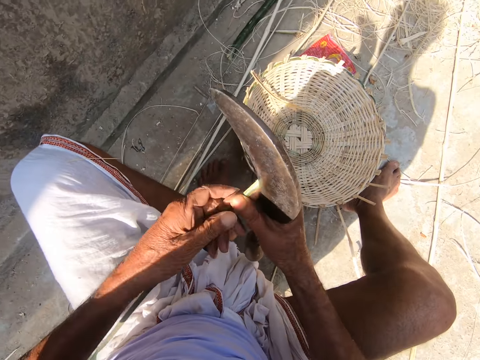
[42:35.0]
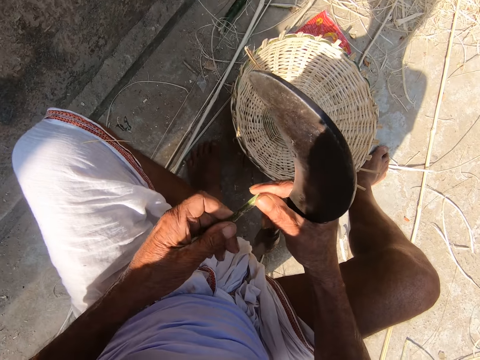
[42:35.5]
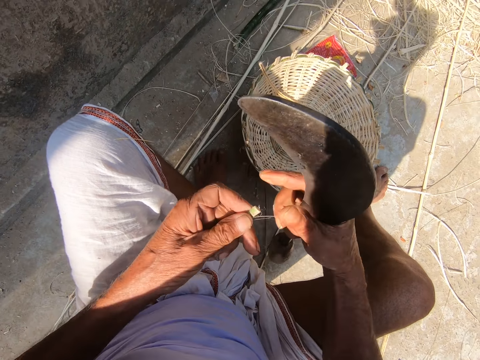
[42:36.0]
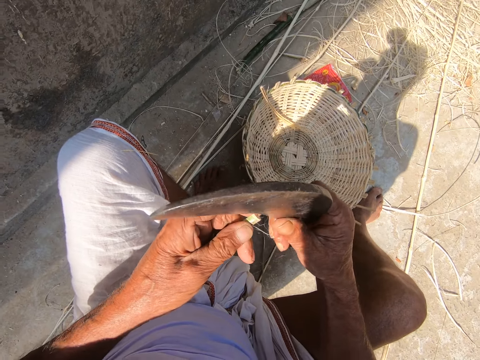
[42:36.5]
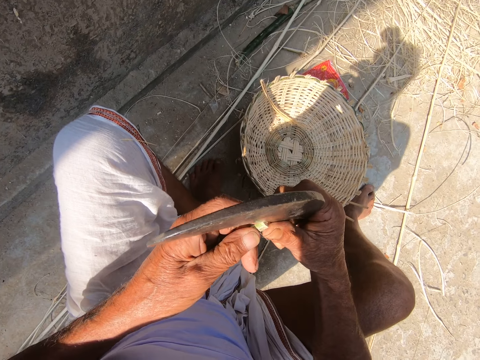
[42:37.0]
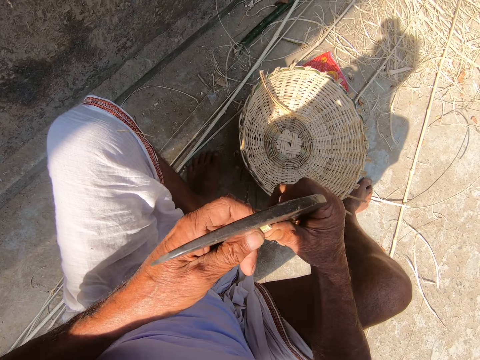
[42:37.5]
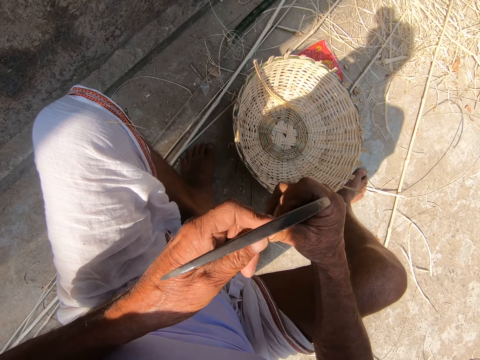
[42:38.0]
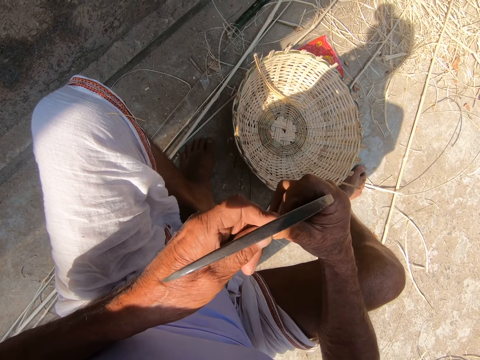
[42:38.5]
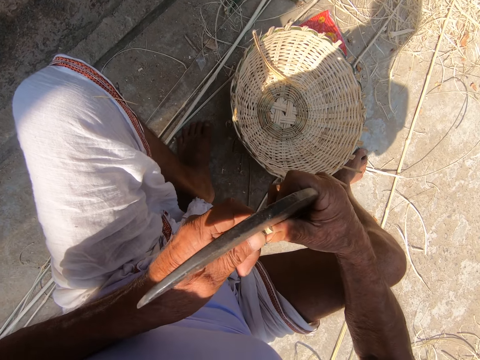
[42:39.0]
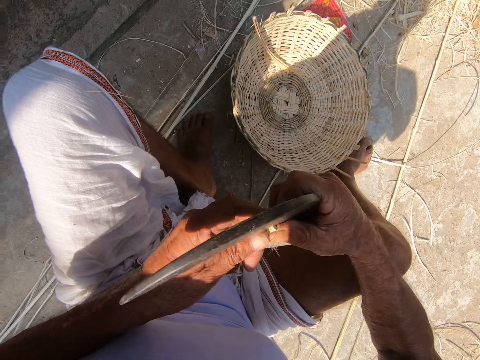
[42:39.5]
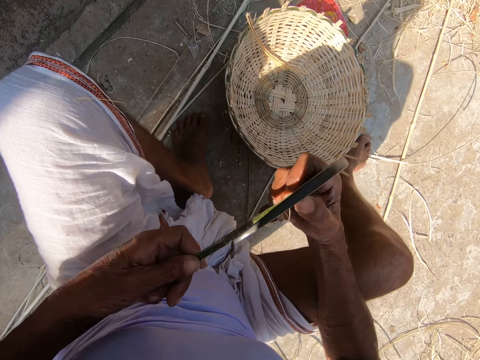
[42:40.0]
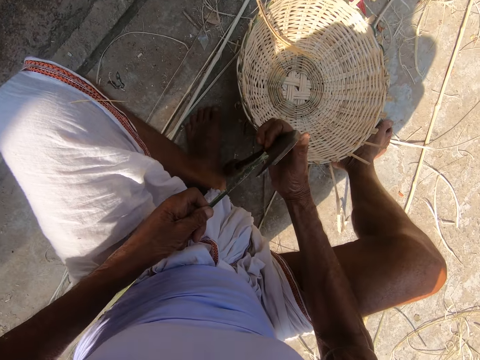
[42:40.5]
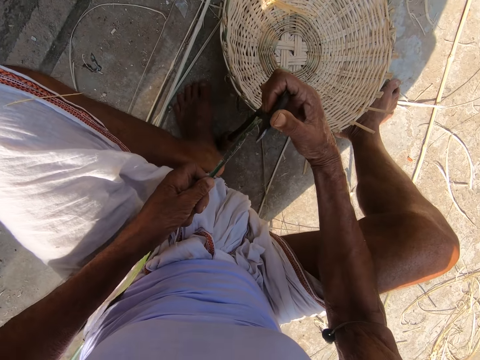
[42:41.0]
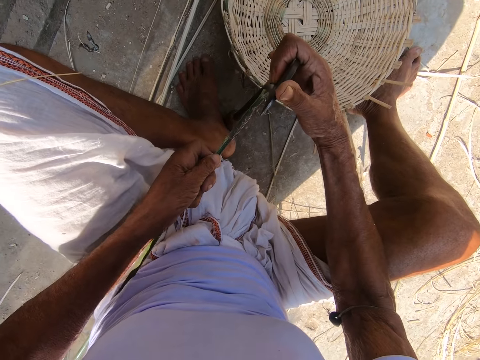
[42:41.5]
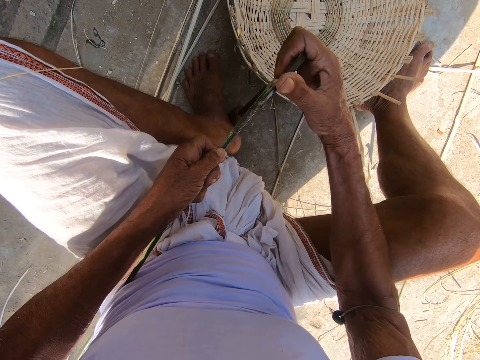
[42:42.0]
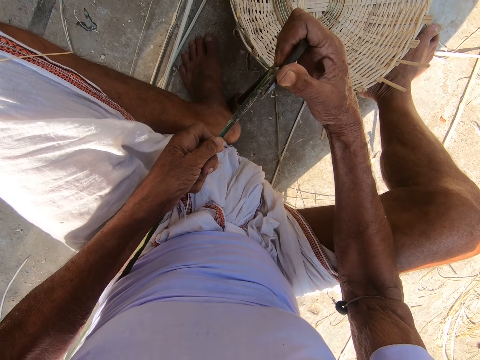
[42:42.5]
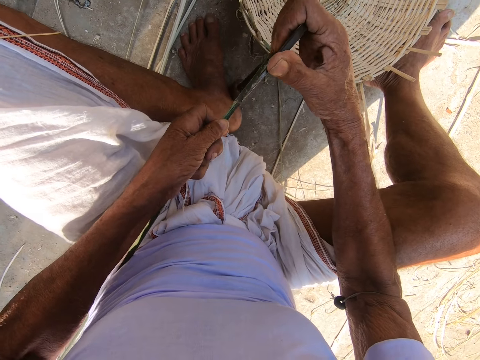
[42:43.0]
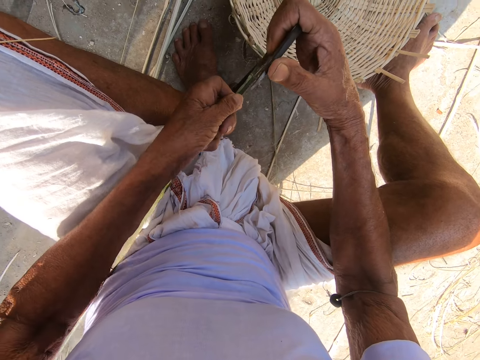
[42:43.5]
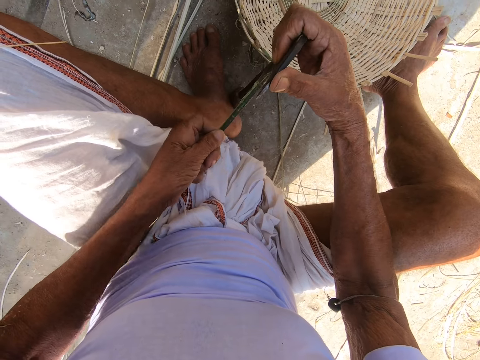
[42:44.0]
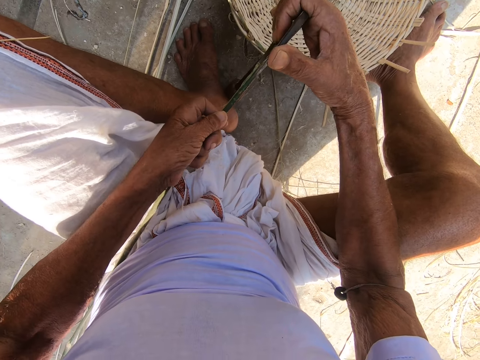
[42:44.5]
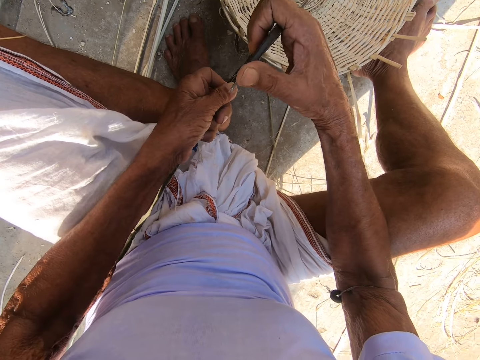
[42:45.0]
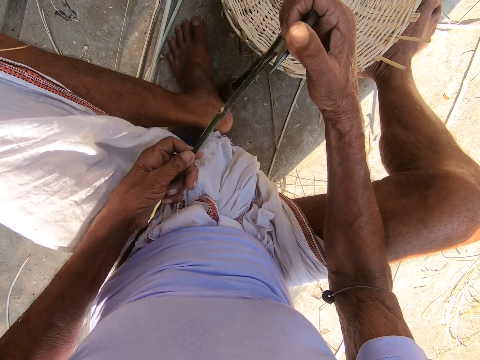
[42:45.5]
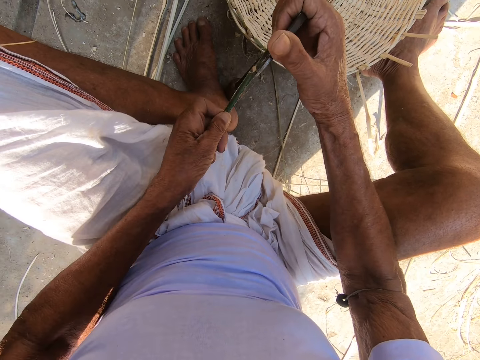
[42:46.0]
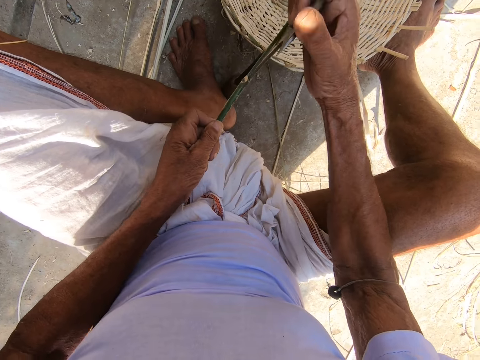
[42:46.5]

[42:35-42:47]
The camera wearer holds the grass or bamboo strip with the left hand. He splits the bamboo strip with the sickle in his right hand. He drops the sickle on the floor with his right hand. He splits the bamboo strip on the sickle on the floor with both hands.

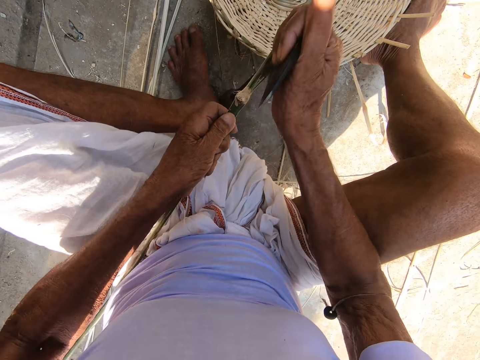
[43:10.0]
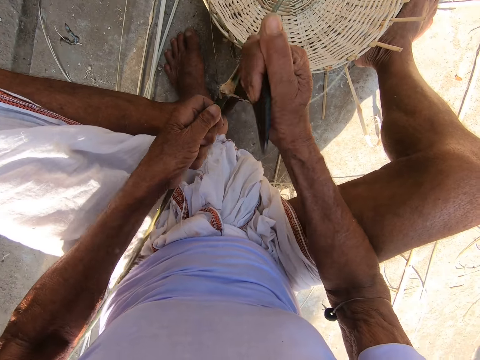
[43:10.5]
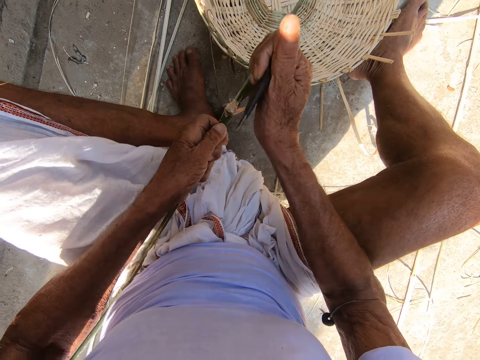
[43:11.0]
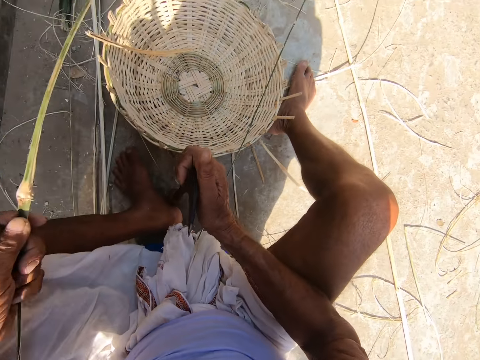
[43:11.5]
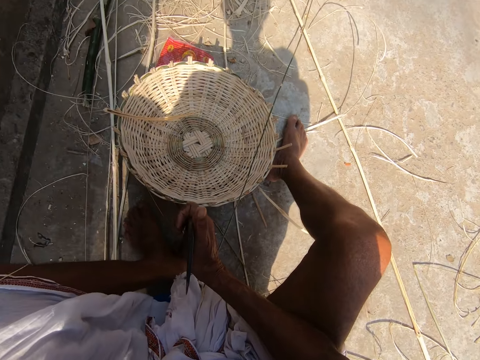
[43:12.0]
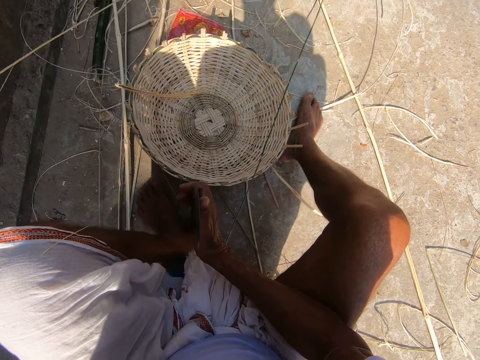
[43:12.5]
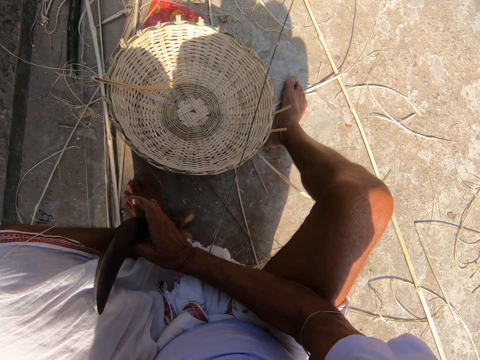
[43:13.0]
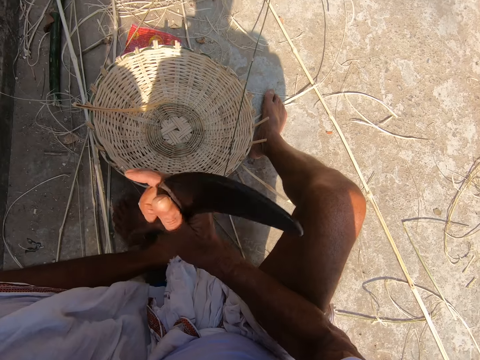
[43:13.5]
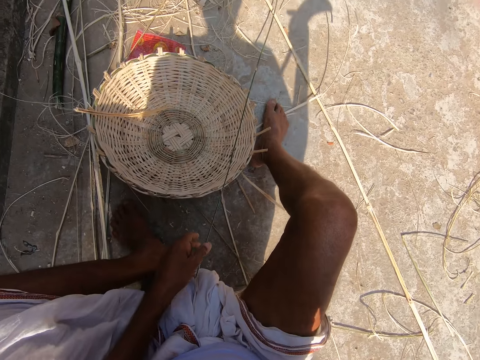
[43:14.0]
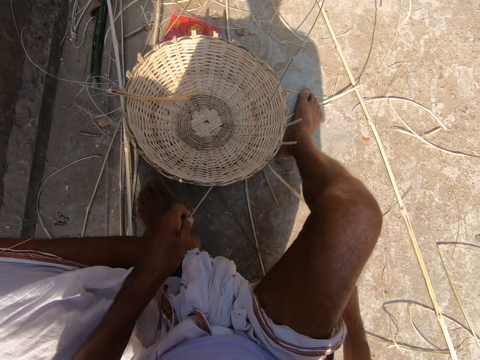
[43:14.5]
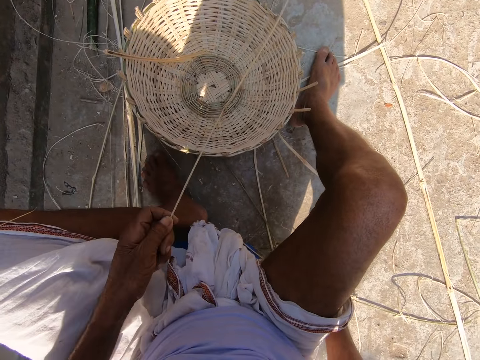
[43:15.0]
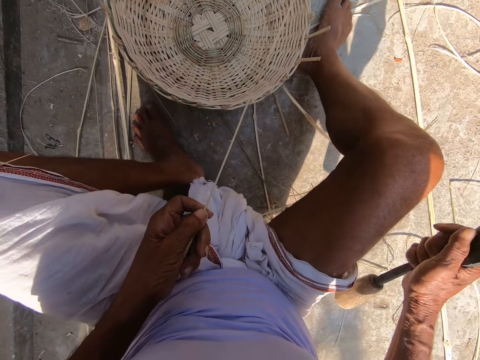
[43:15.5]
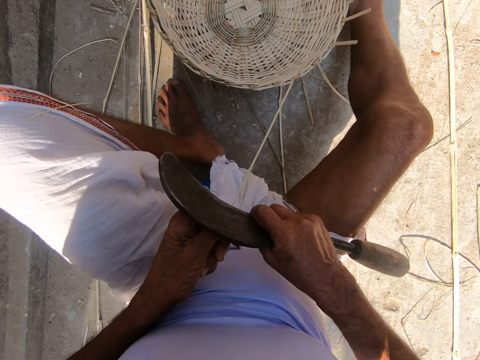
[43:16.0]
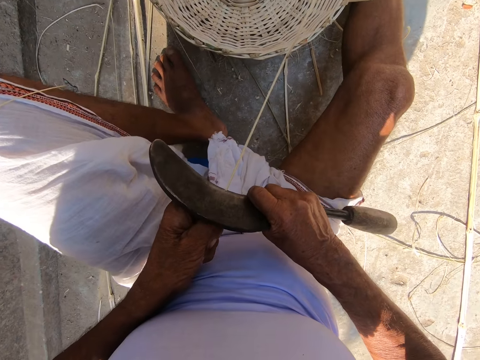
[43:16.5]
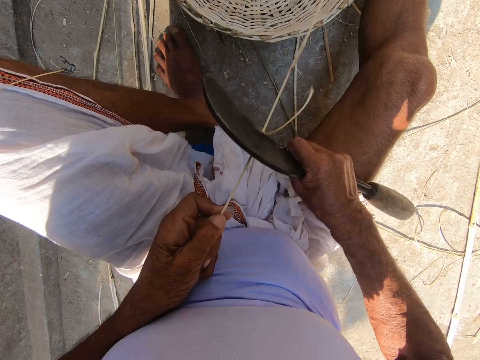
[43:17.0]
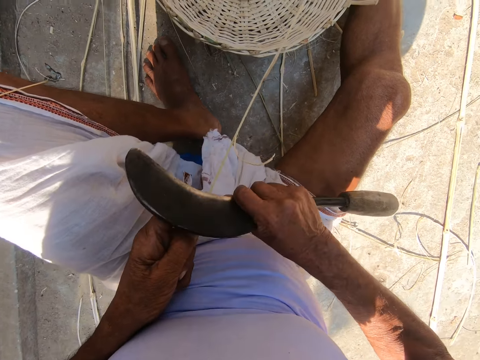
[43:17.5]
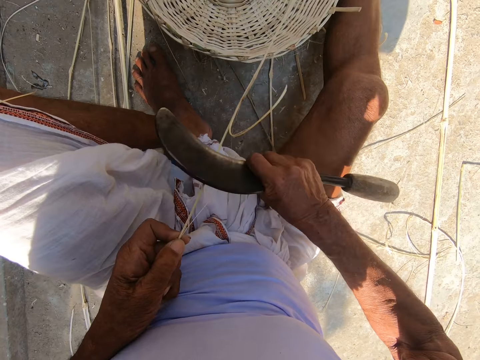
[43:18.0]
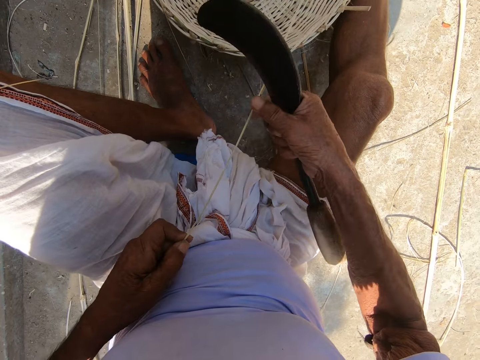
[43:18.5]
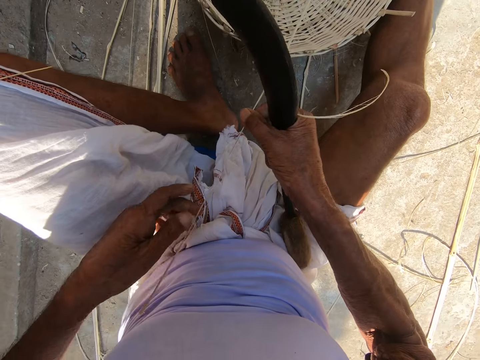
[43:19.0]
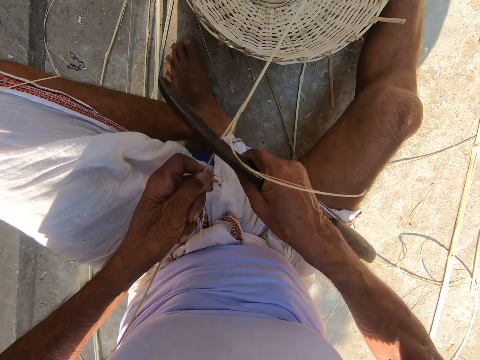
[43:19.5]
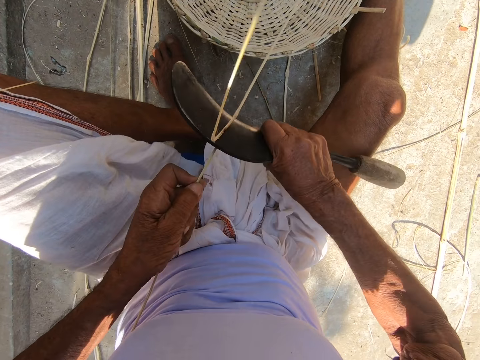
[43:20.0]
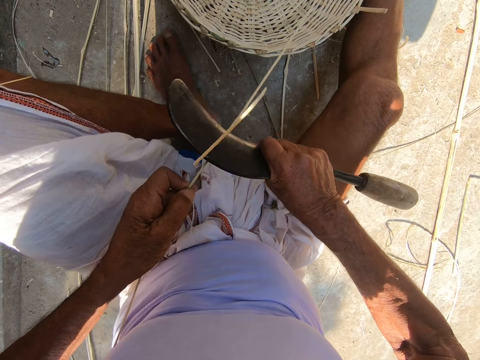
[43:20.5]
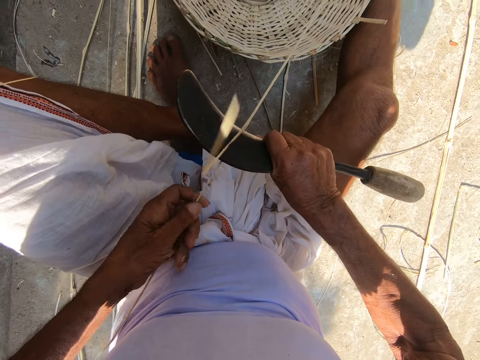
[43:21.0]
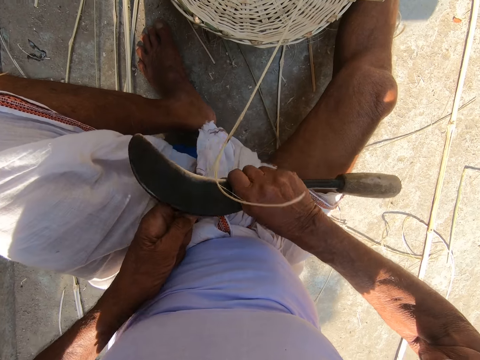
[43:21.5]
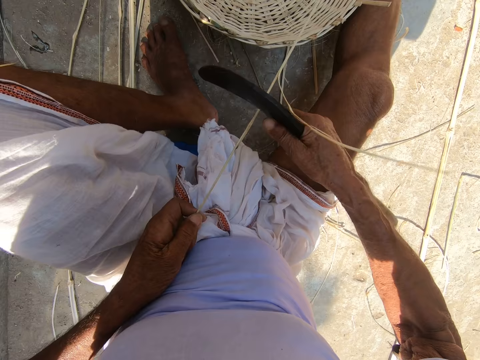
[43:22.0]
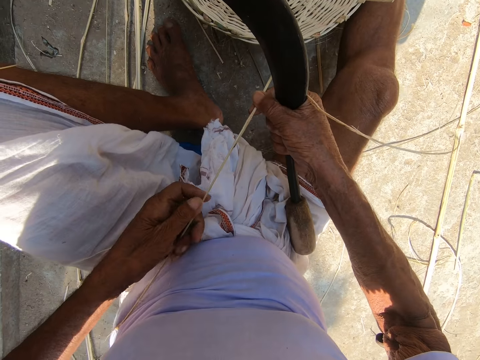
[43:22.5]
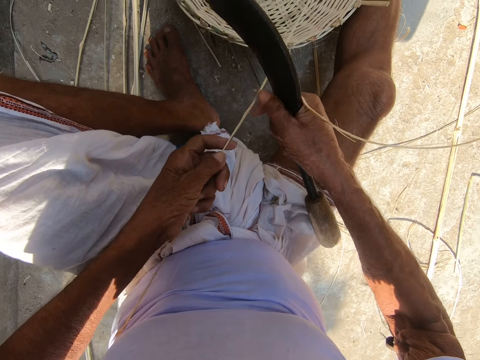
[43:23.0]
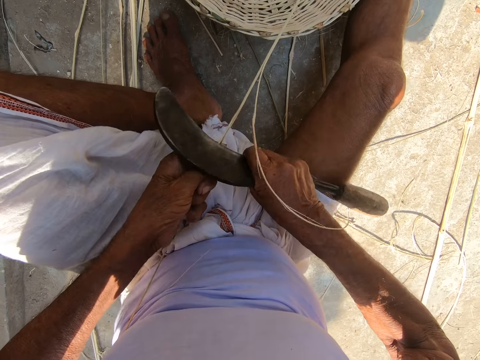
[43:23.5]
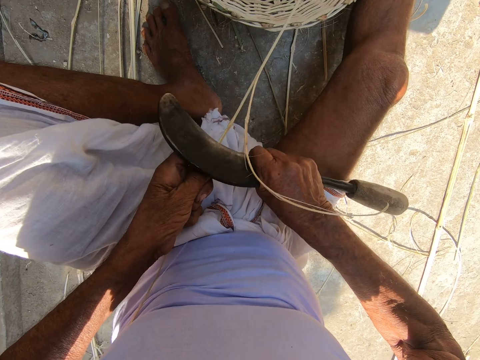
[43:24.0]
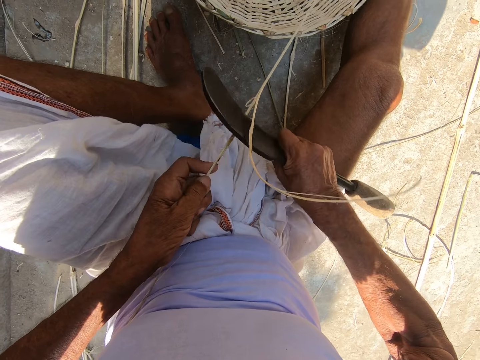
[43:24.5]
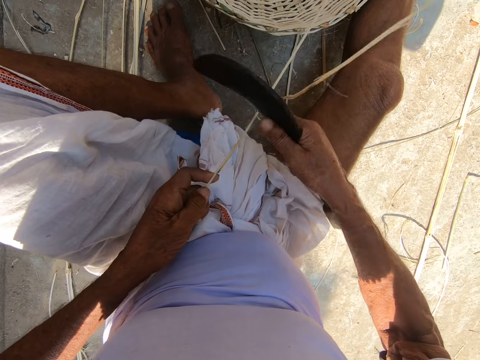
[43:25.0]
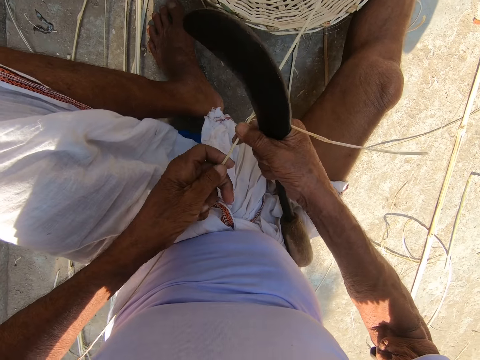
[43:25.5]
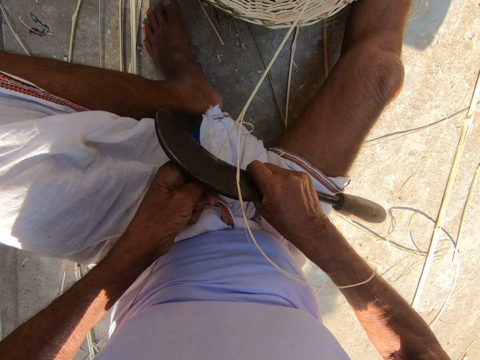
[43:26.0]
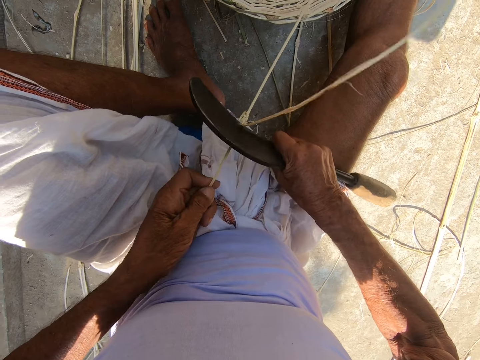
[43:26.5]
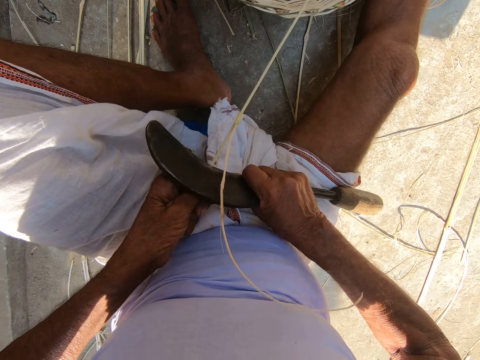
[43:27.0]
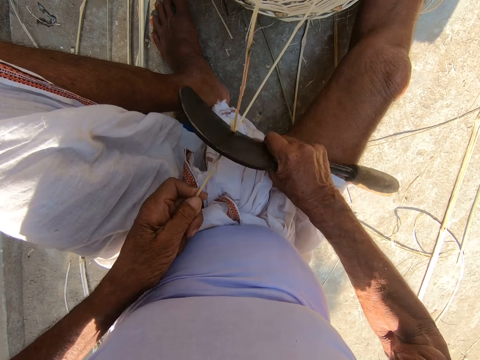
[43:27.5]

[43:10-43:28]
The camera wearer drops the bamboo strip on the floor with his left hand. He picks the bamboo strip from the floor with his left hand. He drops the sickle on the ground and picks the sickle with the right hand. He scrapes the bamboo strip with the sickle in his right hand. He adjusts his left hand on the bamboo strip. He scrapes the bamboo strip with the sickle in his right hand. He adjusts his left hand on the bamboo strip. He scrapes the bamboo strip with the sickle in his right hand. He adjusts his left hand on the bamboo strip. He scrapes the bamboo strip with the sickle in his right hand.
